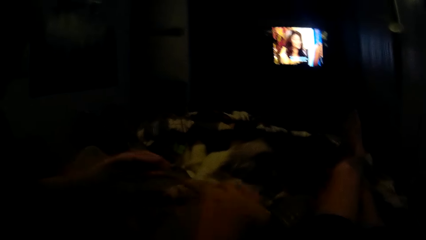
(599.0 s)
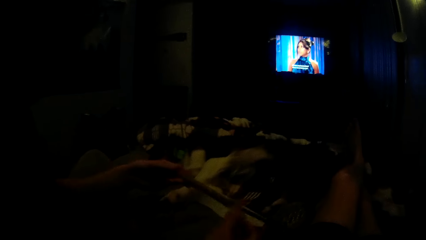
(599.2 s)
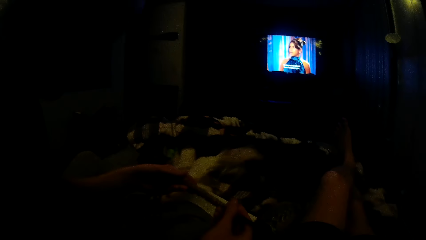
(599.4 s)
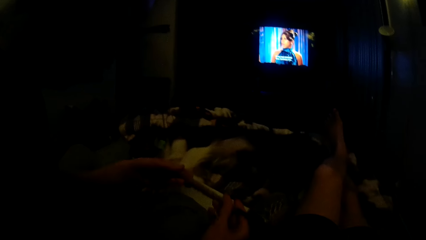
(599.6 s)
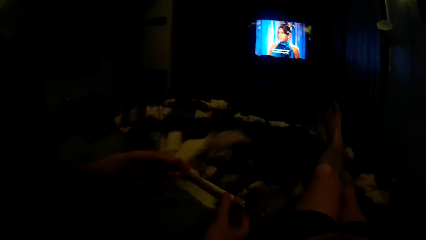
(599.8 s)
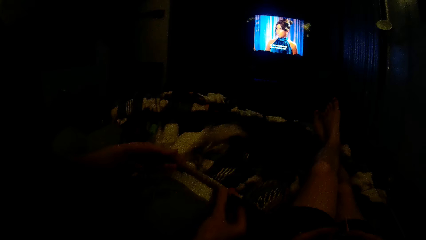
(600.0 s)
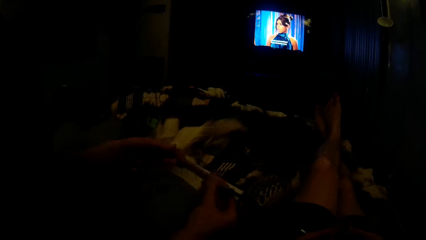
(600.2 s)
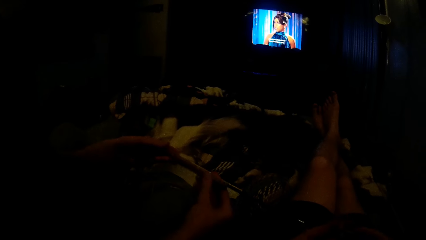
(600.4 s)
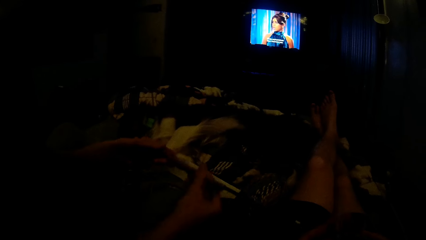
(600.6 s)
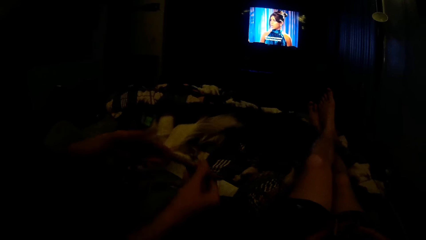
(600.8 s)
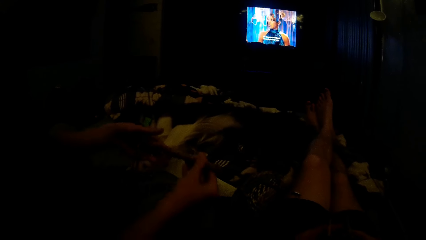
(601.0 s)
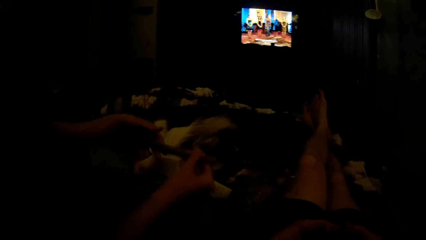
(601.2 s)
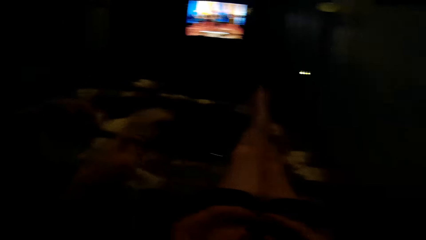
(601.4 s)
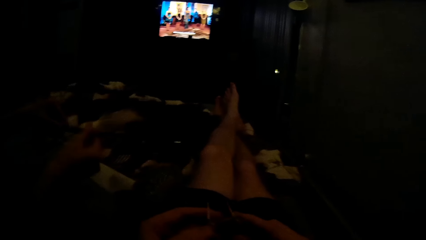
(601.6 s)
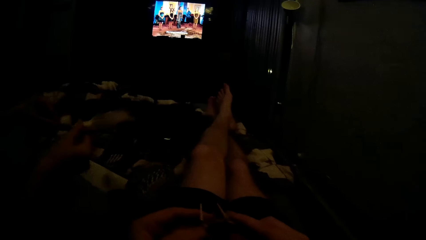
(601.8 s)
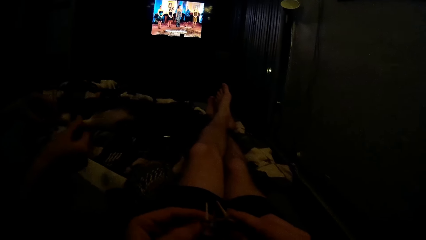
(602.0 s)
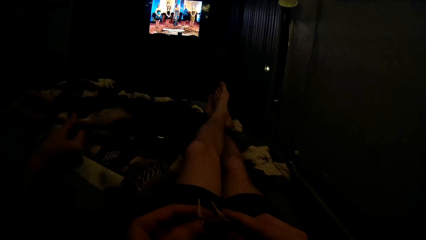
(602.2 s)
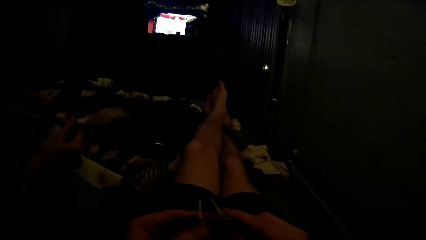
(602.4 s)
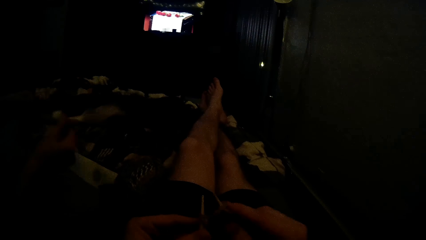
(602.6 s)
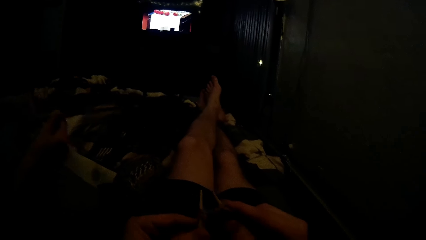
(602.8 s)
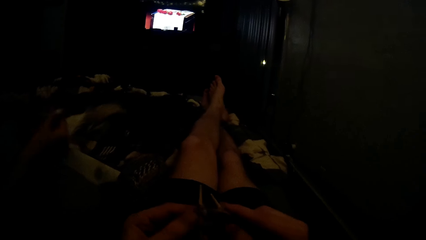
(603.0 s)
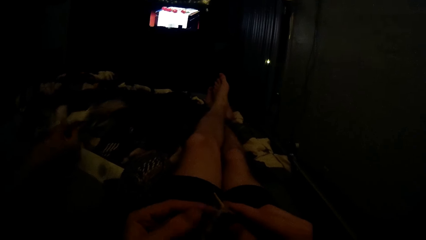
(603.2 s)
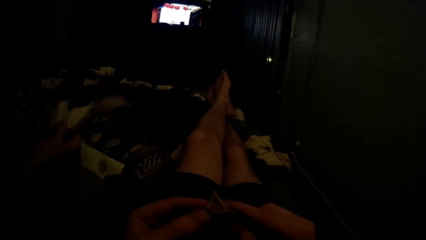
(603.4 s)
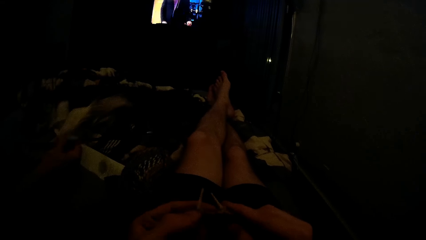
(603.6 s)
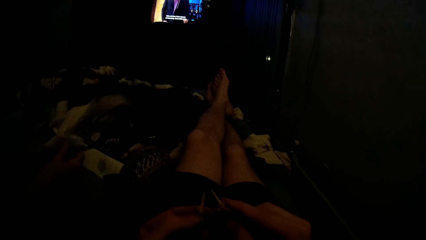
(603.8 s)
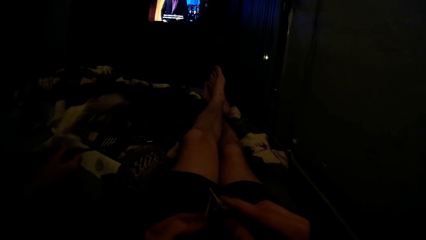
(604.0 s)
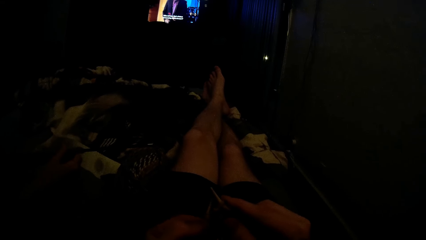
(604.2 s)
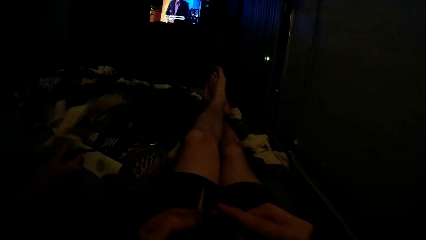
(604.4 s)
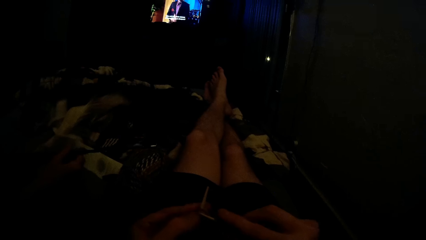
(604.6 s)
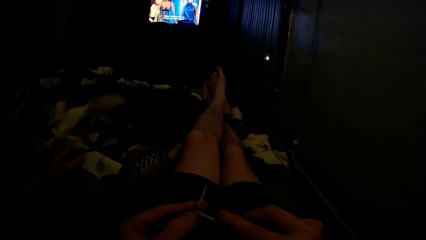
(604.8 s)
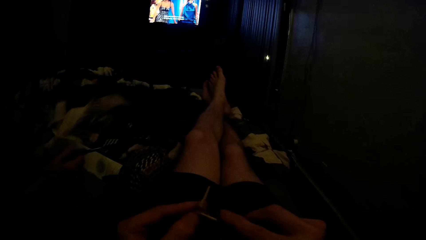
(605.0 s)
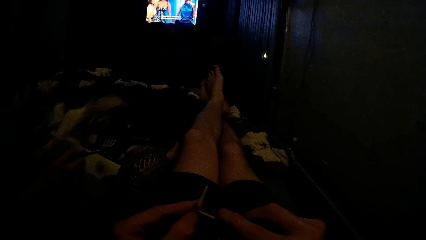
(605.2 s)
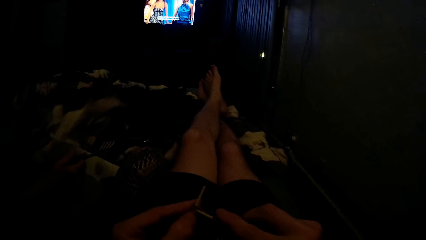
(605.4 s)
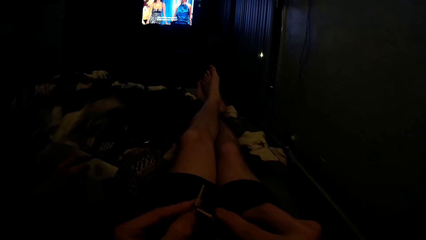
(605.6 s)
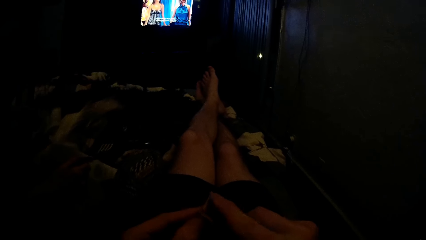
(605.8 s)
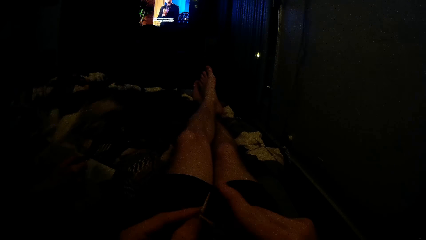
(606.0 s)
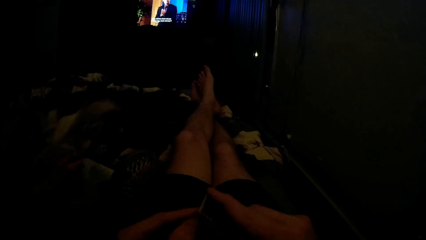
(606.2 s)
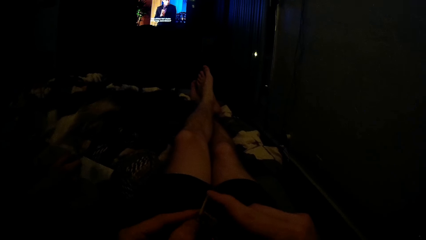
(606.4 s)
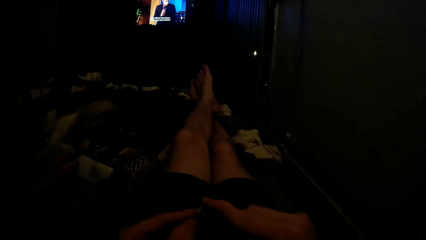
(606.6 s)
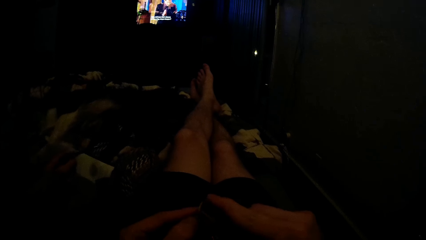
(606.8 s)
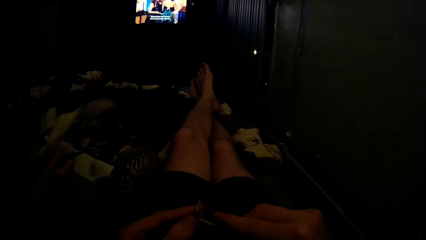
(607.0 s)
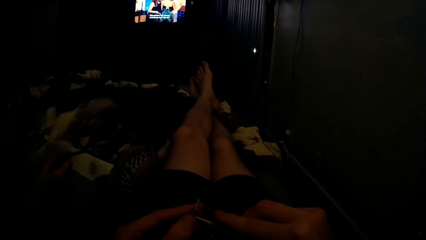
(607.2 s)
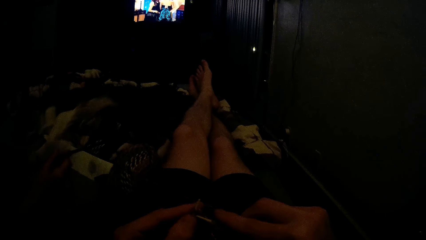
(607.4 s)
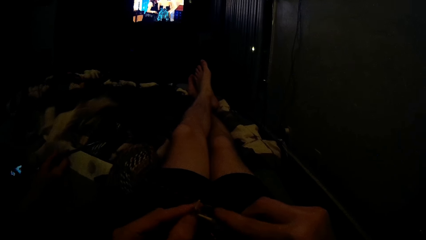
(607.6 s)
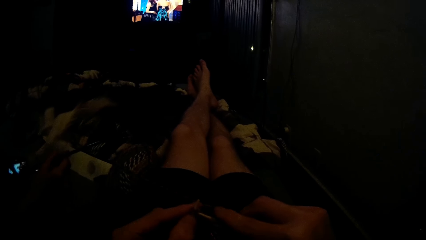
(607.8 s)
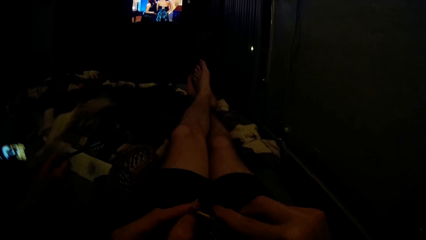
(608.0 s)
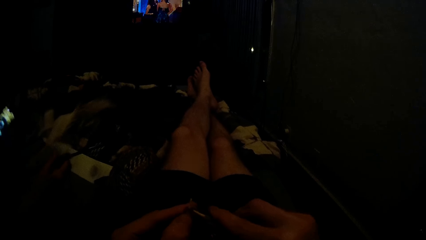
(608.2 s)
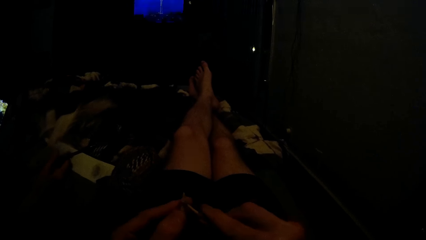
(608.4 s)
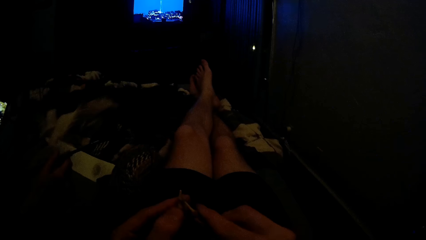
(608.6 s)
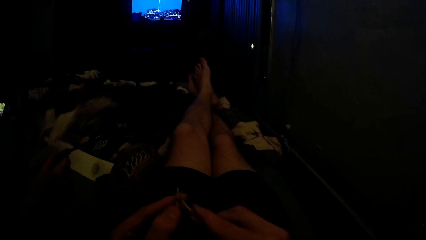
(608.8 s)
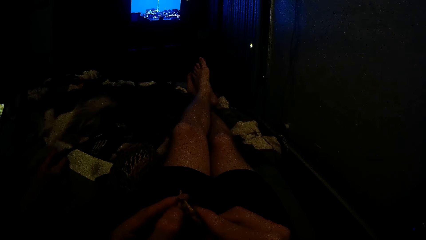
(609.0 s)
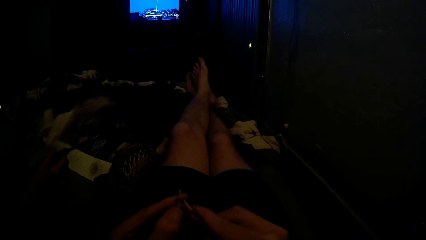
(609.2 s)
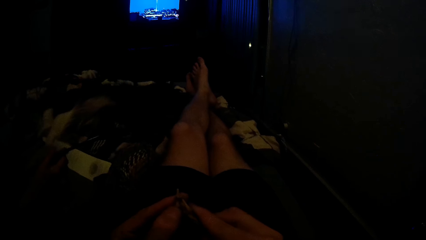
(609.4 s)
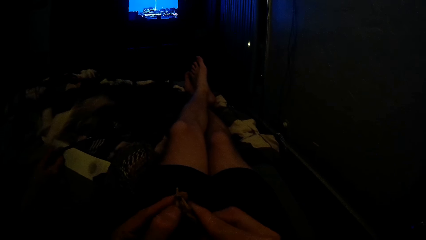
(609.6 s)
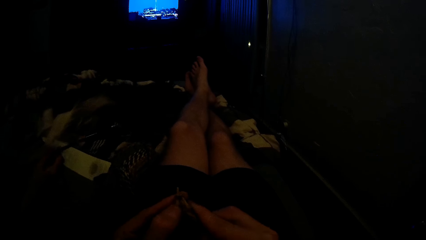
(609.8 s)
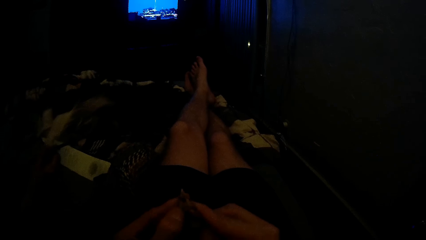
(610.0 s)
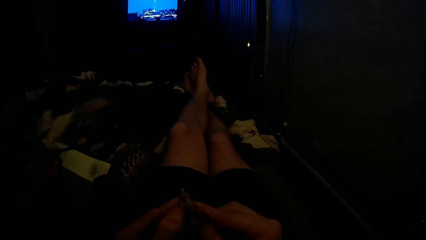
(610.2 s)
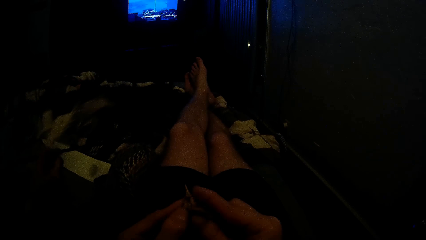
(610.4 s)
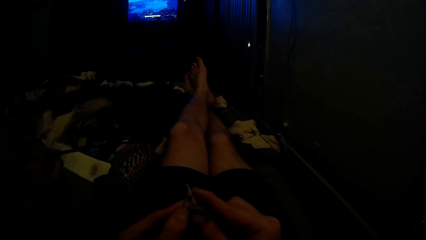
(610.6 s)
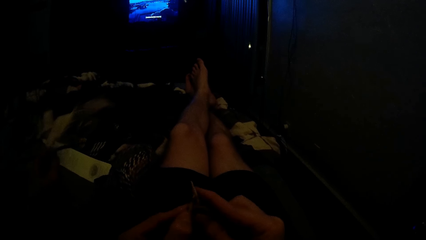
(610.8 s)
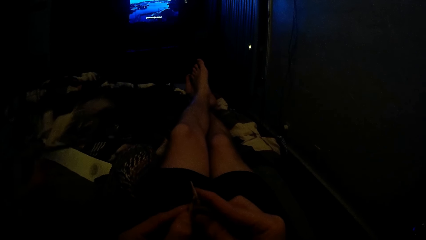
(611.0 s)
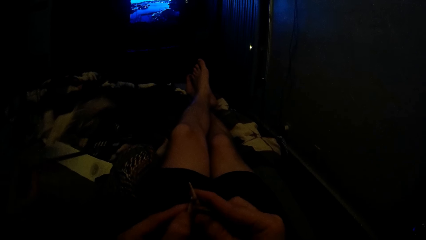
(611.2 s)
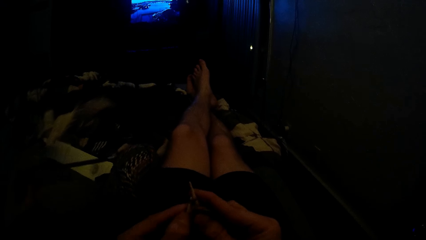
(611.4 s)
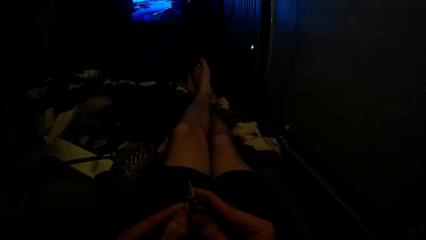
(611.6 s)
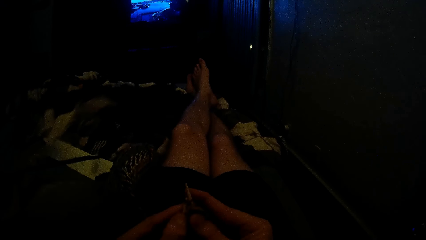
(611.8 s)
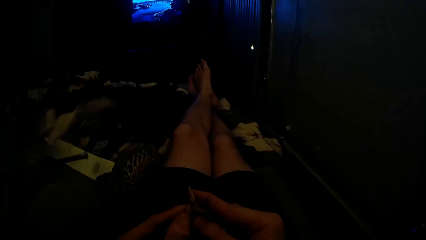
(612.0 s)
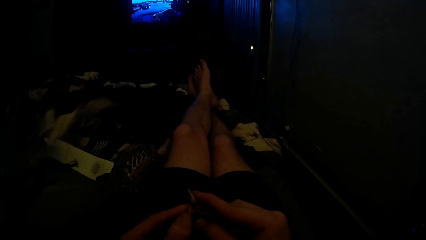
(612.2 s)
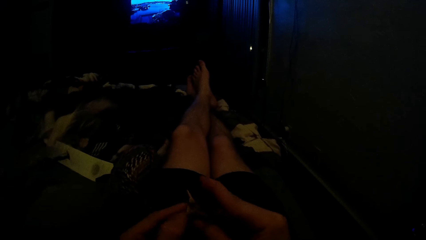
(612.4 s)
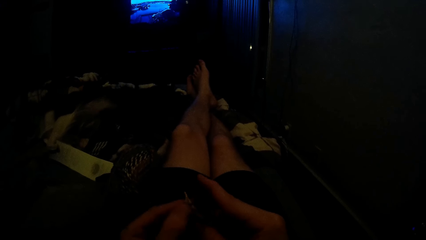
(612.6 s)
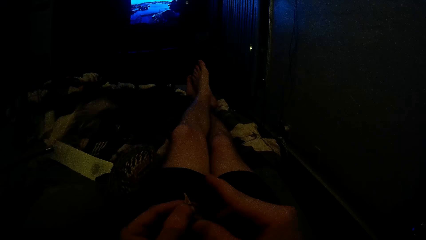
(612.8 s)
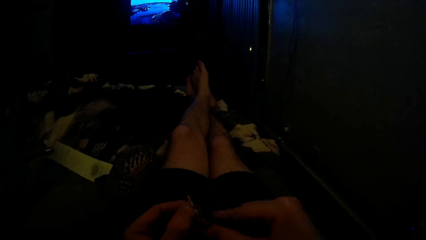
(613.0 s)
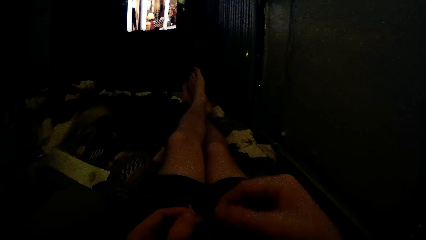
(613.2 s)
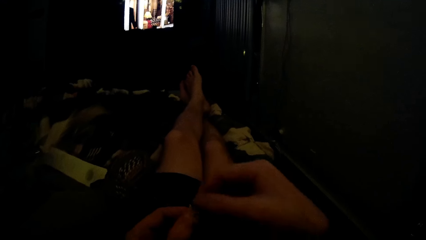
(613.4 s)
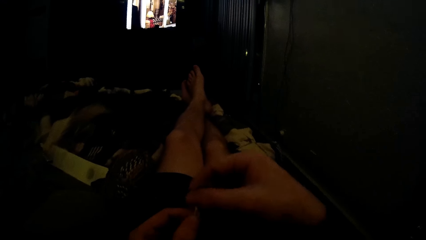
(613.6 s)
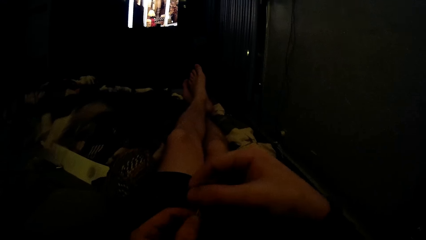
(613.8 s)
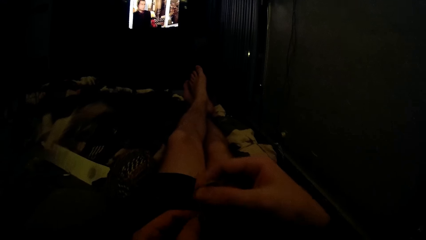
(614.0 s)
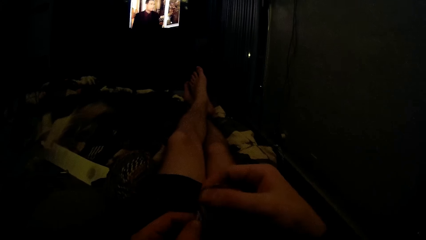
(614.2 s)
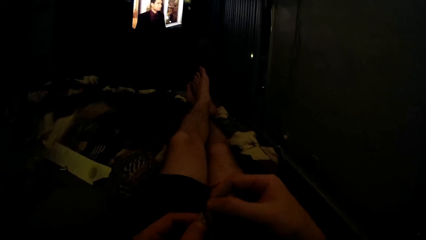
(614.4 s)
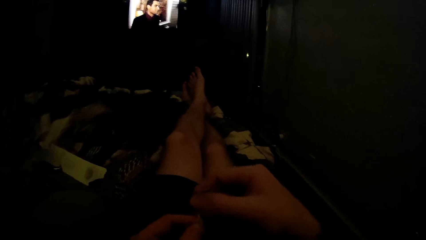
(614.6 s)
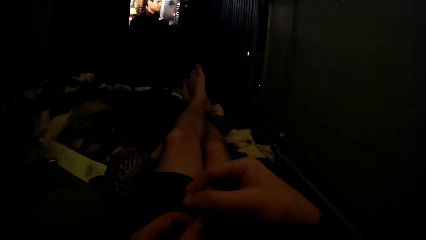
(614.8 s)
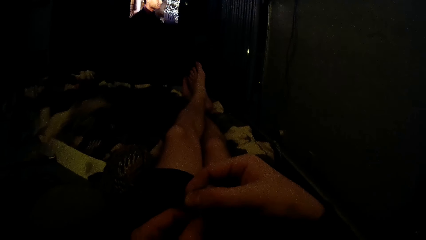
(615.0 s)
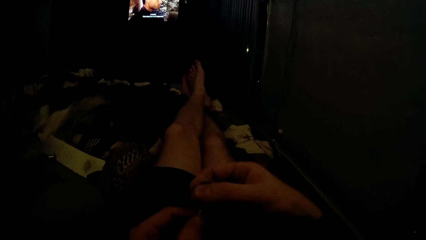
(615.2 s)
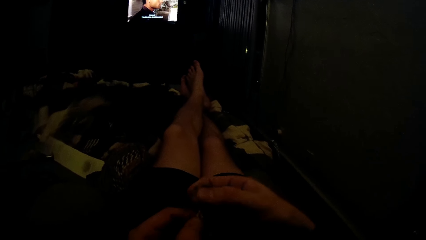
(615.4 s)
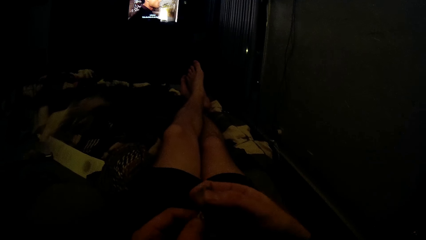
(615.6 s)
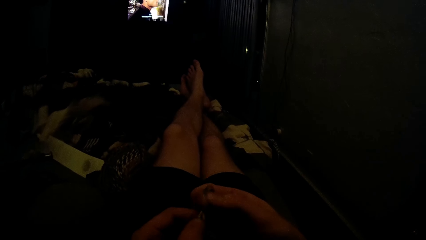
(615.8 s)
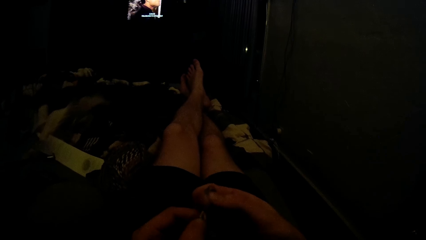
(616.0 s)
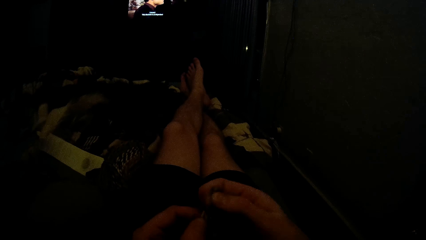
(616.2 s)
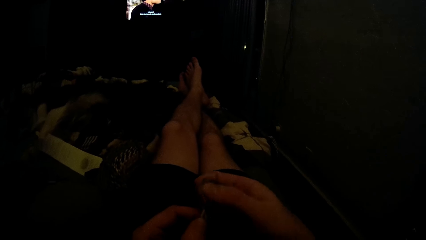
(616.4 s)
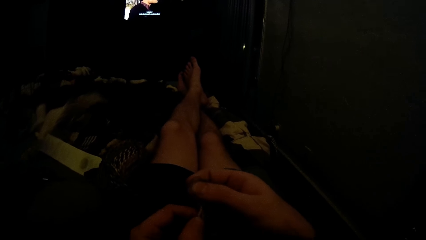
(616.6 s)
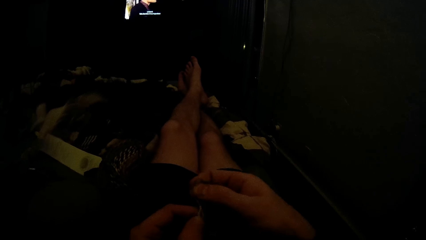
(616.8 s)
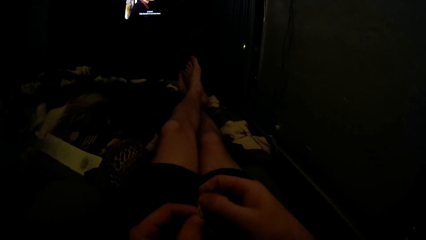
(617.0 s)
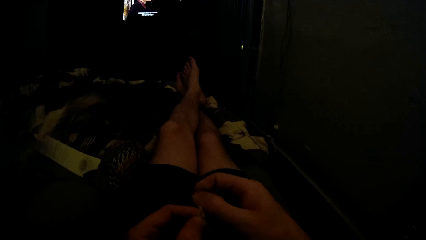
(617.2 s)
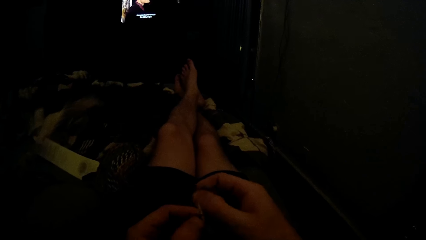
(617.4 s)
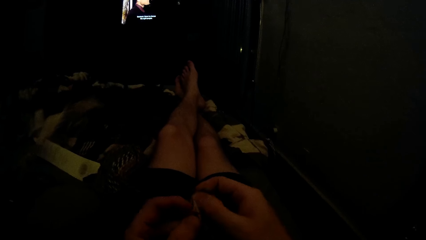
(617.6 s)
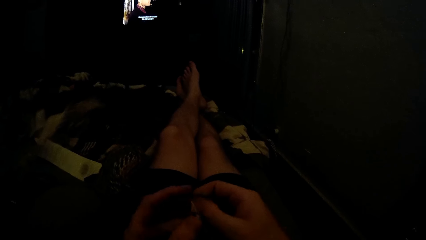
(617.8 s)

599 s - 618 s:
The camera wearer looks around a room. A woman interacts with the camera wearer. The woman holds out a piece of knitted fabric. The woman adjusts a knitting needle on her hand. The woman adjusts a piece of fabric on the knitting needle. The woman knits a fabric with the knitting needle. The camera wearer knits a piece of fabric with a knitting needle. The woman removes her smartphone from her pocket. The woman operates the smartphone with a hand. The woman knits a piece of fabric with the knitting needle. The camera wearer coils a knitting thread on a knitting needle.
